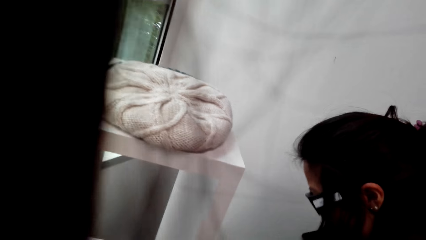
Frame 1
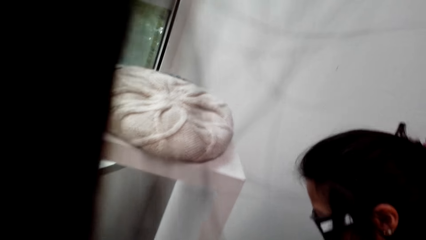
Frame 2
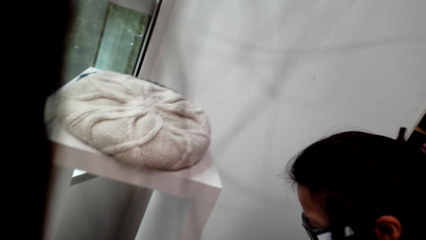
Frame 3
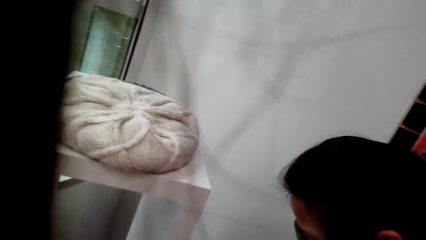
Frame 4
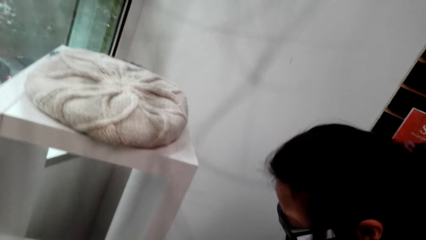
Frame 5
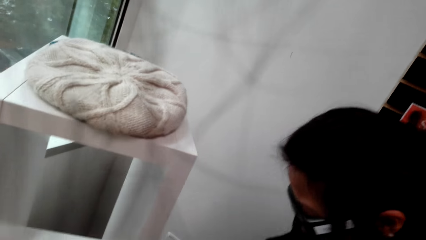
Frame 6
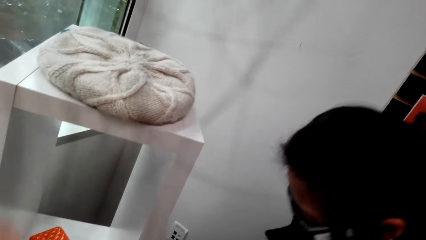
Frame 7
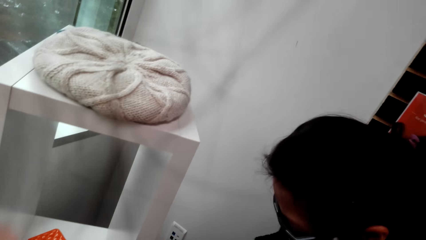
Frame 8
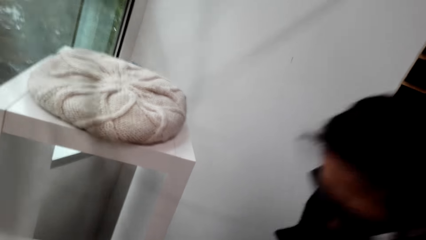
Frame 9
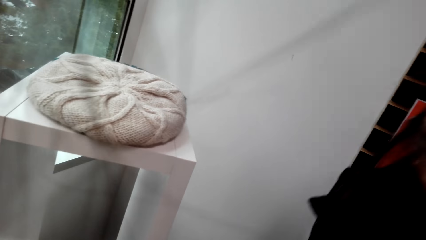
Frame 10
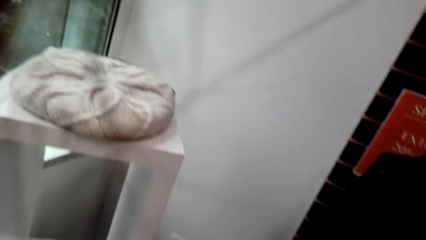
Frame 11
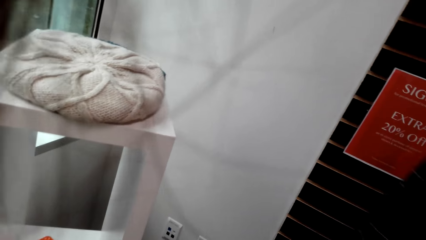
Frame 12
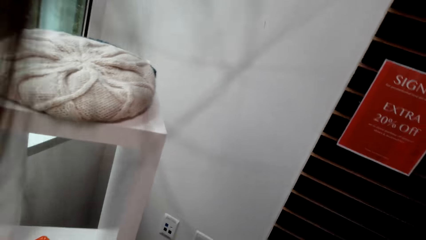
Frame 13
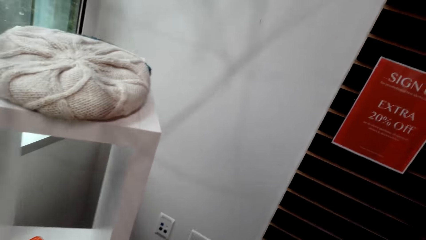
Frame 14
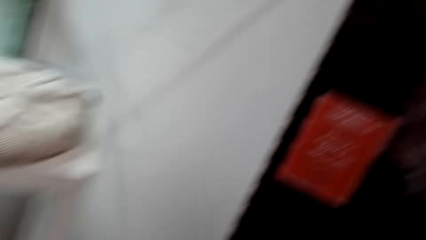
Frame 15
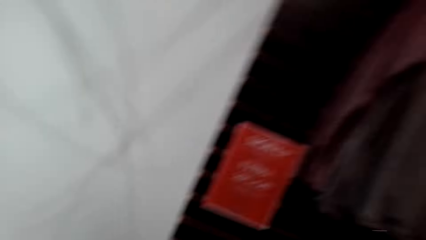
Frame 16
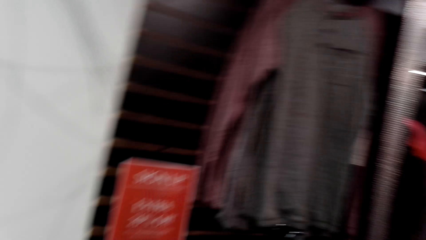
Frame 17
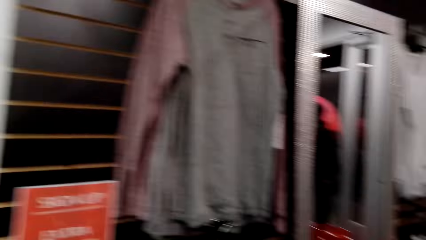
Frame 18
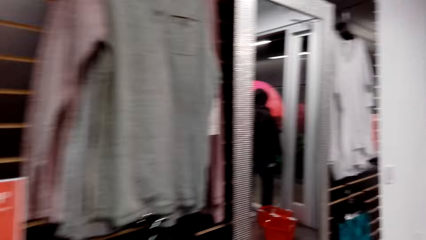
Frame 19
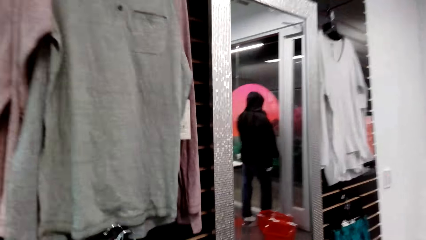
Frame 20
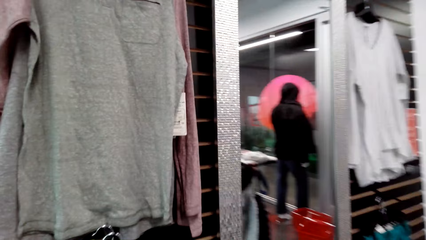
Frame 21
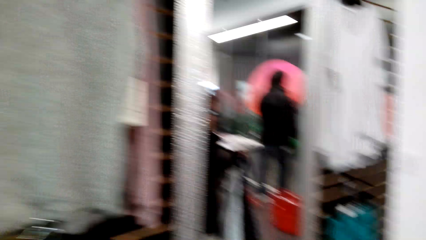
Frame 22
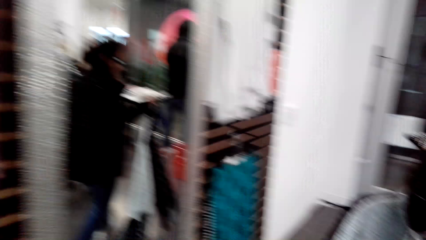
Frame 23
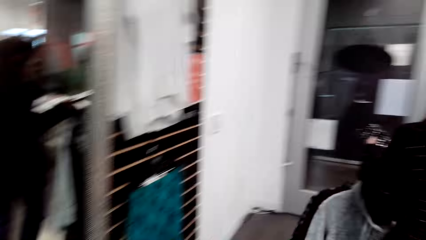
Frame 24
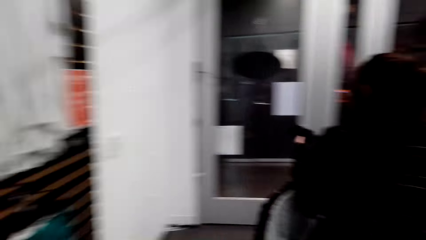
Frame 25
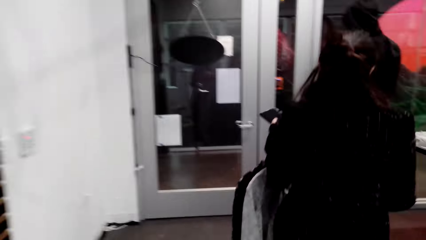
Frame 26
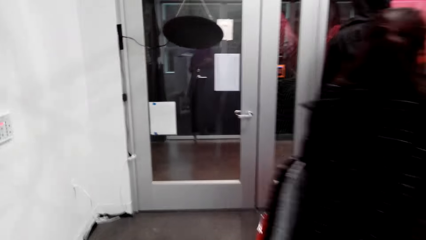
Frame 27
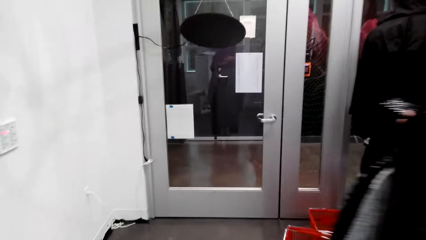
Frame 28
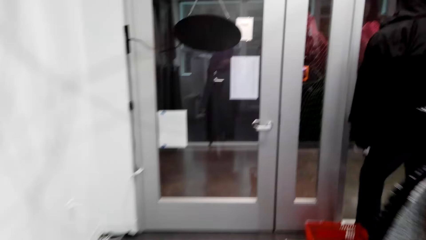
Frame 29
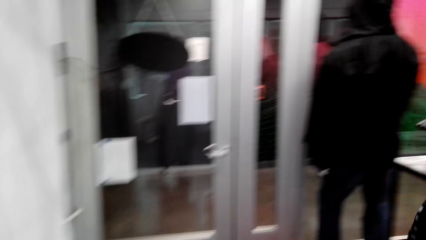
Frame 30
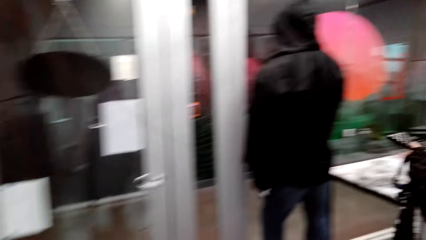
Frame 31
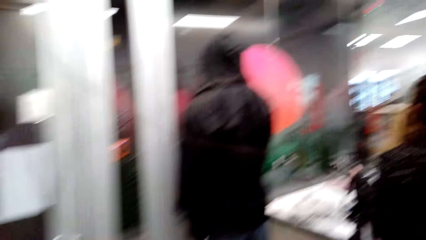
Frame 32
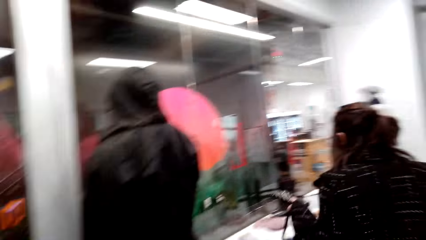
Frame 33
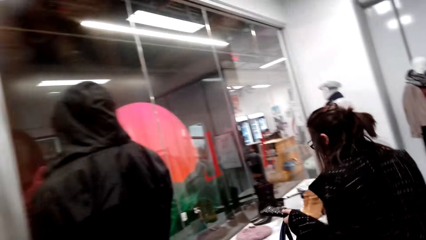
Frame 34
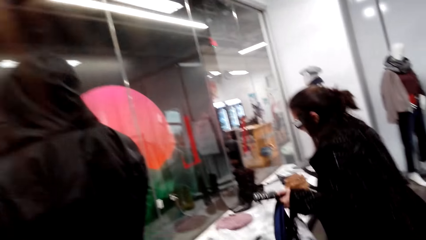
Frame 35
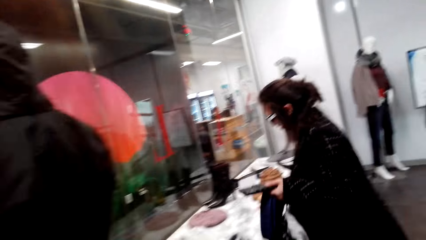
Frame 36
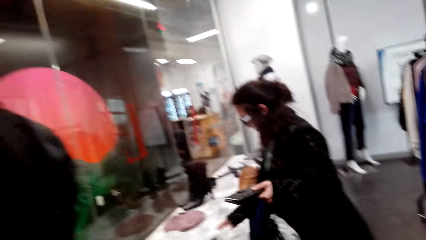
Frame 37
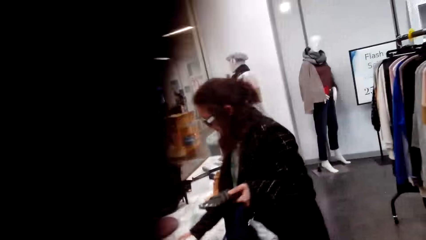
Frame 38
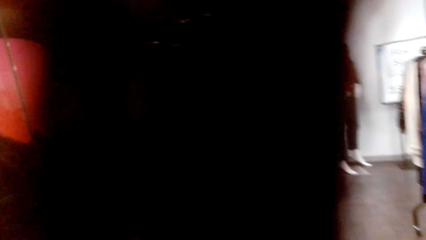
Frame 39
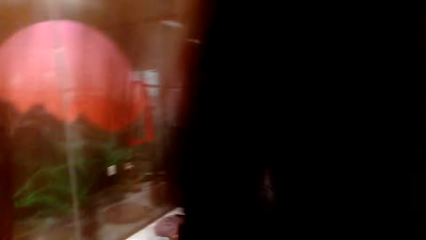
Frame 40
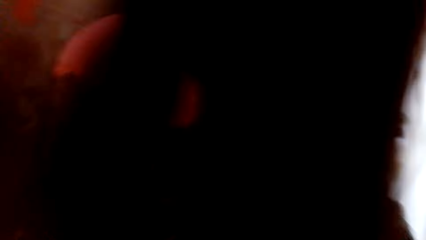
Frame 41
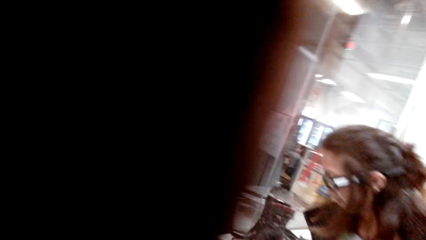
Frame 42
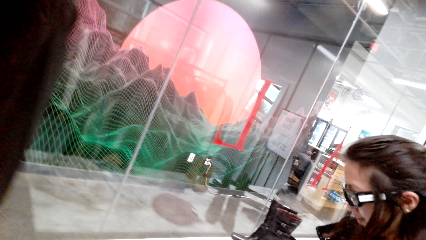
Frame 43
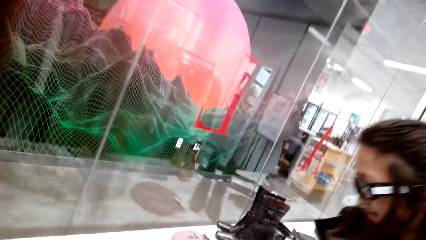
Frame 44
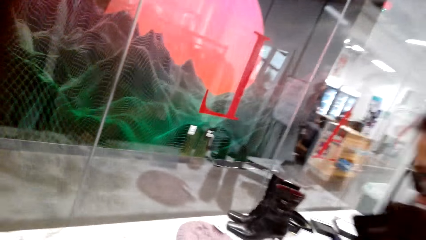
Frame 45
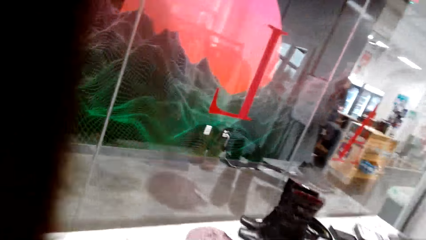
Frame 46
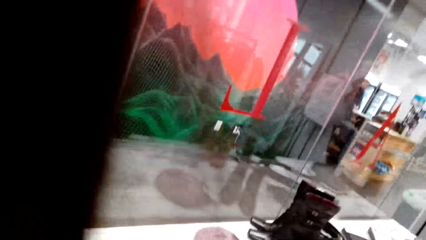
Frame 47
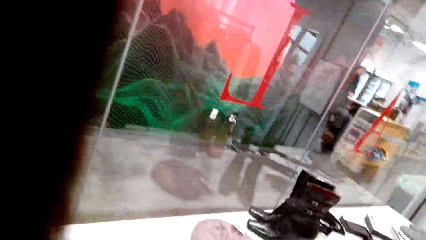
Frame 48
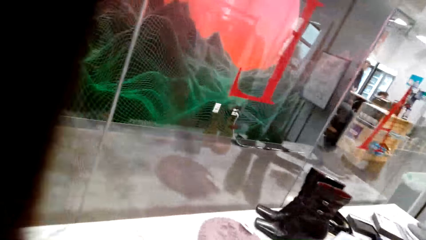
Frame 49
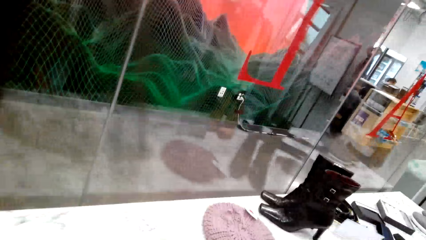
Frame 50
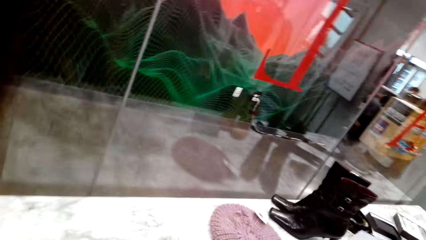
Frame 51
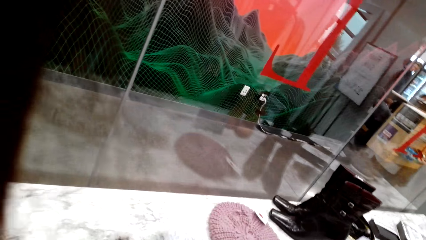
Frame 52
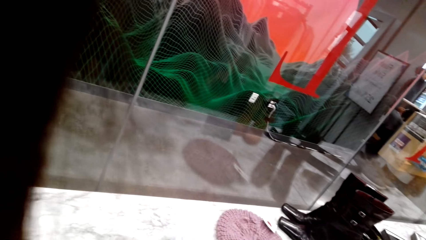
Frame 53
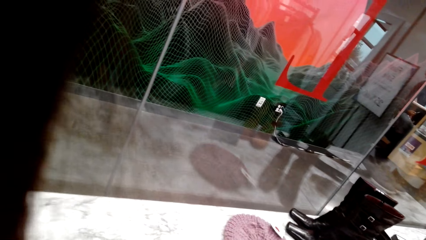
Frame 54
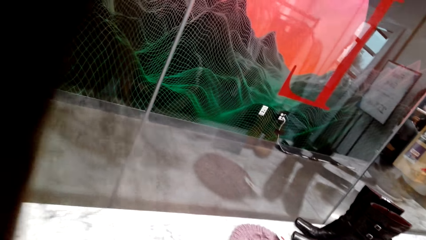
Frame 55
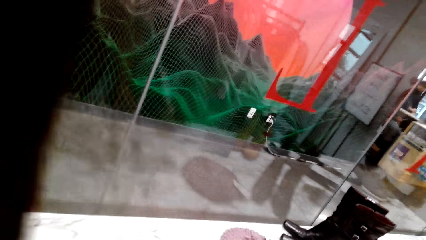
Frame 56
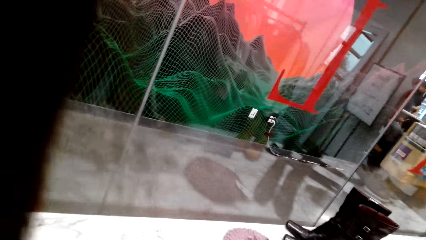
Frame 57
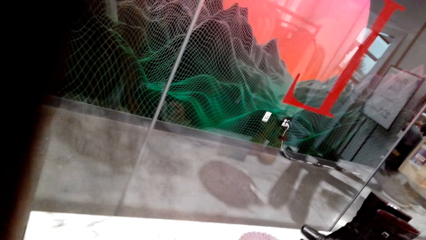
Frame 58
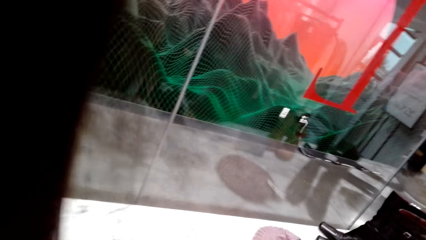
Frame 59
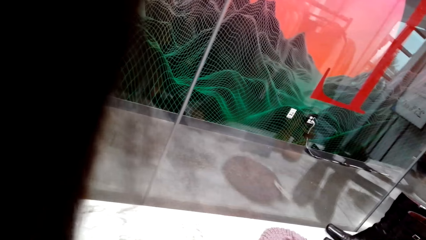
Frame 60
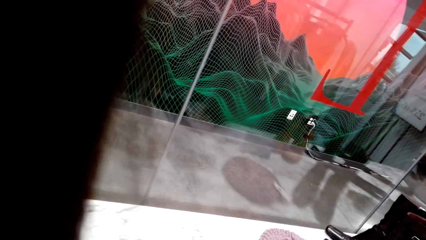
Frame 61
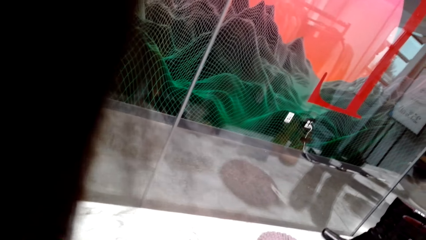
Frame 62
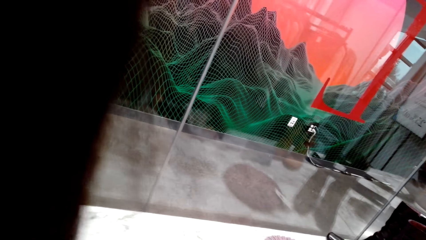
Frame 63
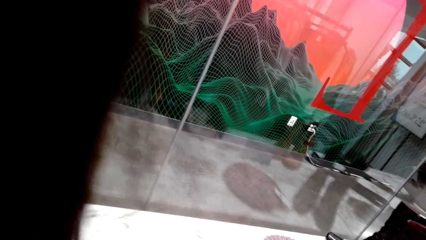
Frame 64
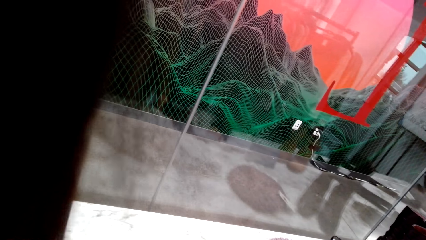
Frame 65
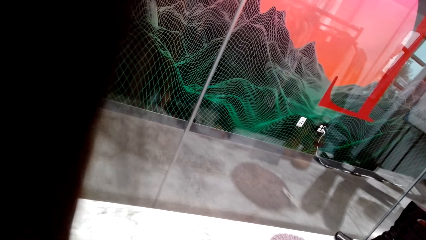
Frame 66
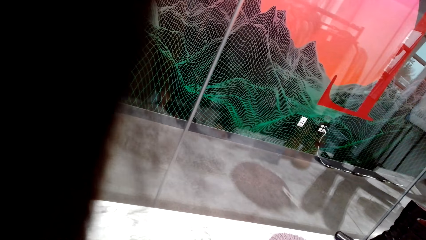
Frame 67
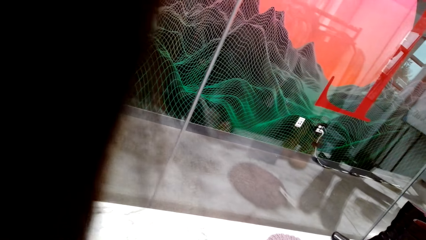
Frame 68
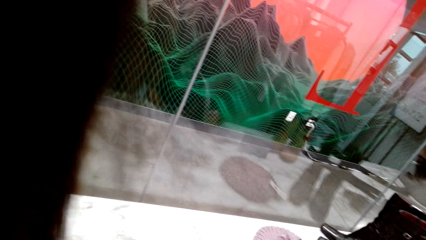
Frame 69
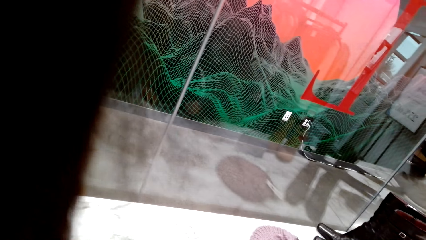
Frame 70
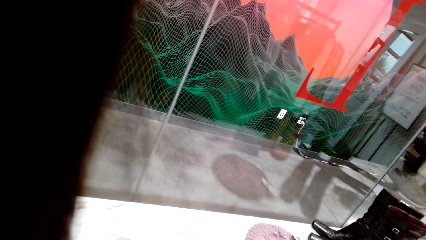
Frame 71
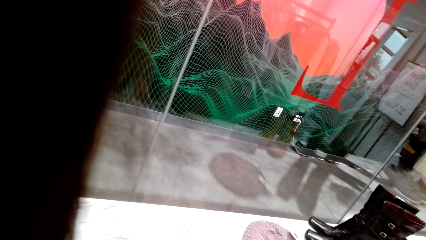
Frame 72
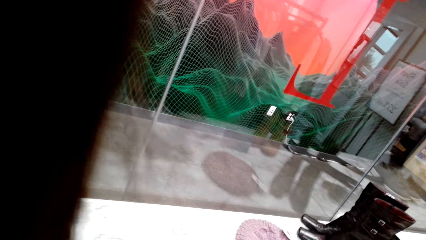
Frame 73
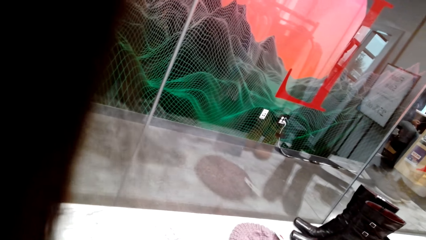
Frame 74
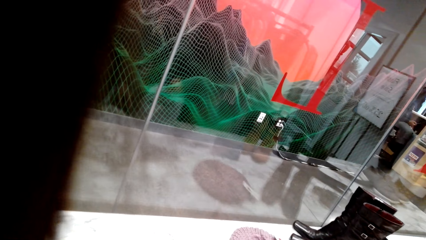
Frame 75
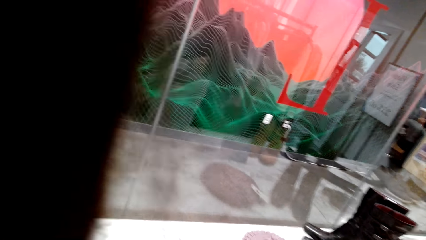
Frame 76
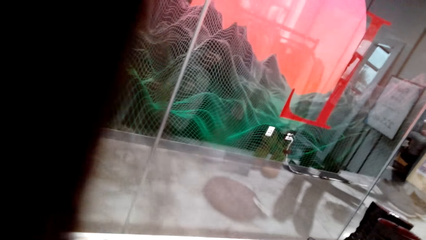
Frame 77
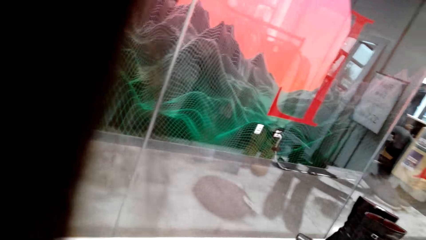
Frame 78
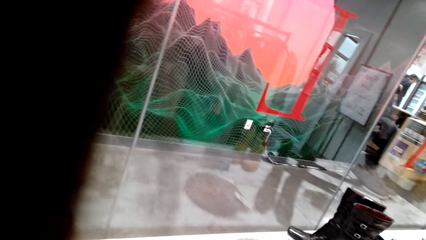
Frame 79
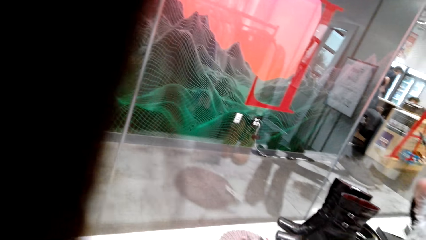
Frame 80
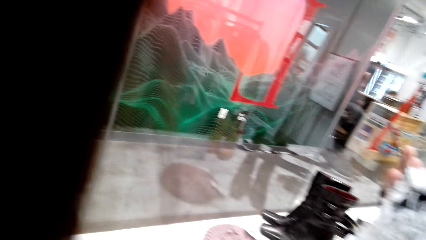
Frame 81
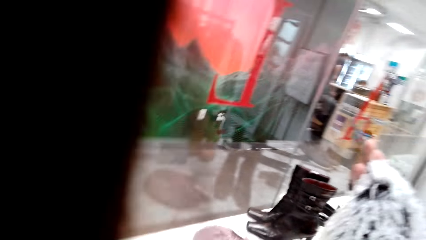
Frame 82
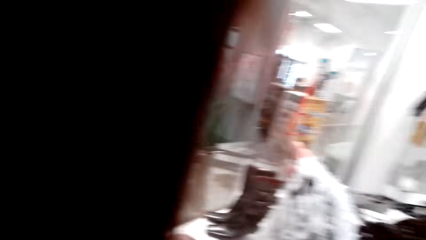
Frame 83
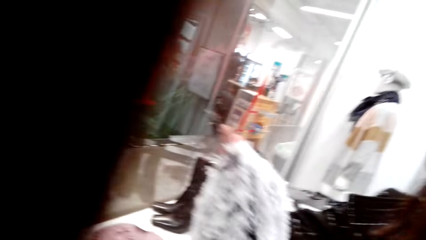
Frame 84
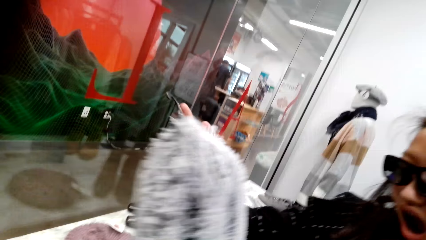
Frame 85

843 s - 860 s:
The camera wearer and a man walk on the floor. The man walks around the room. The camera wearer and the man stare at the scarves on the table. The camera wearer dialogues with the man. The man looks at something. The camera wearer talks to the man.
